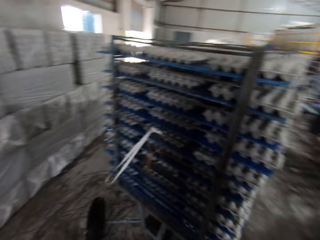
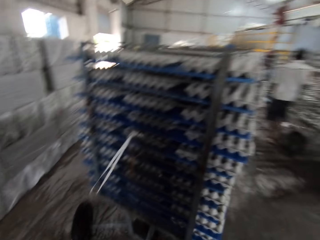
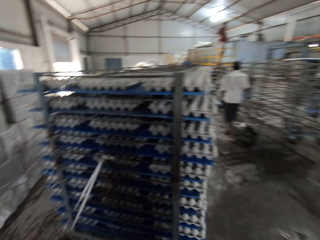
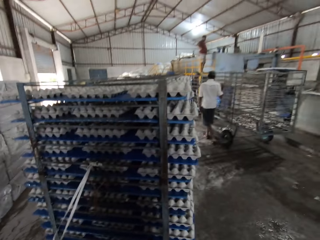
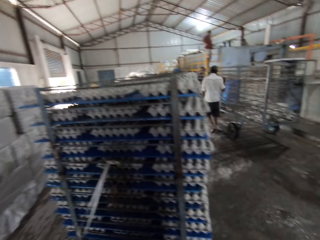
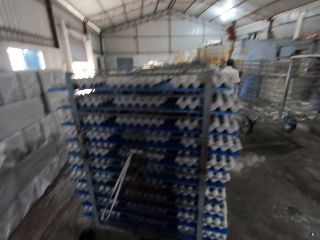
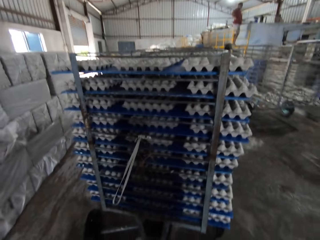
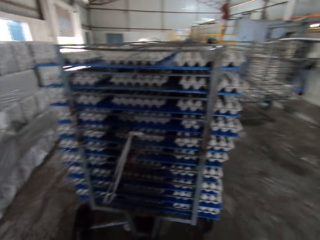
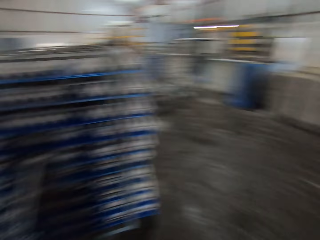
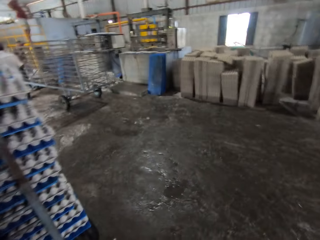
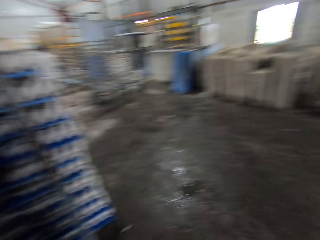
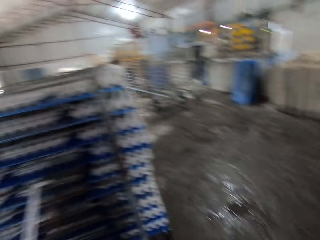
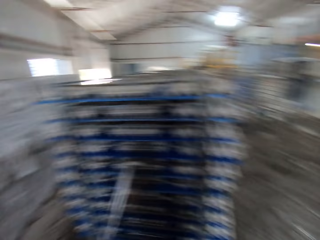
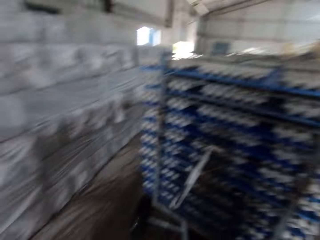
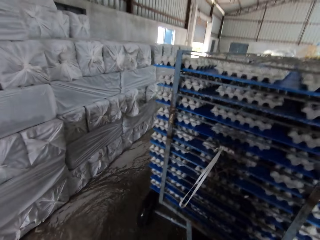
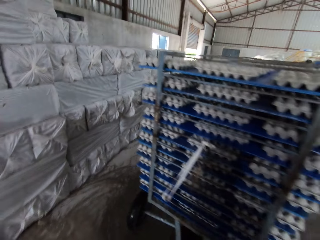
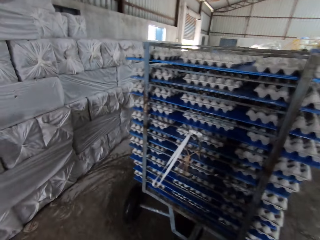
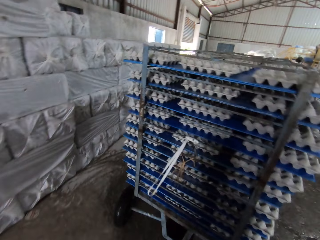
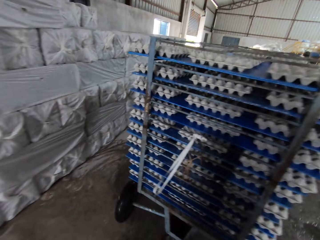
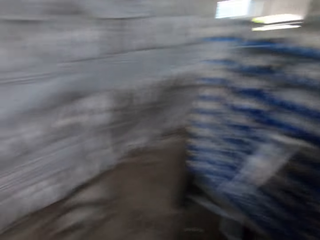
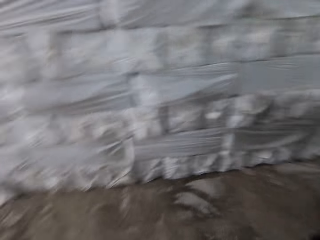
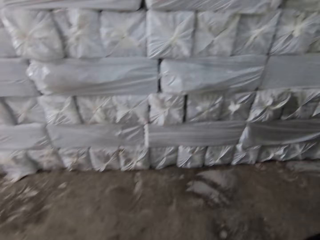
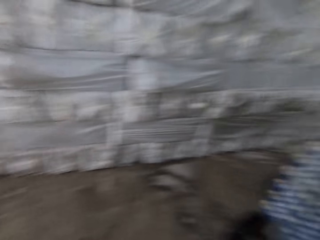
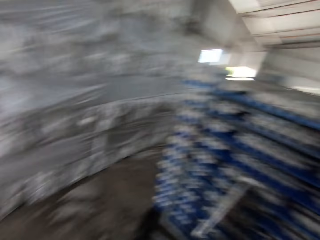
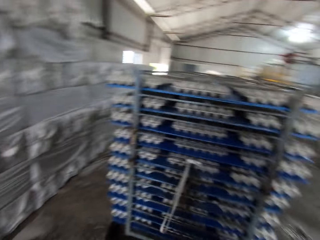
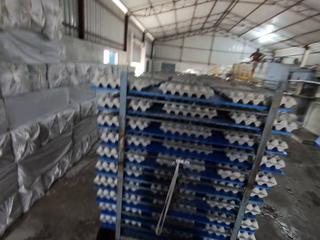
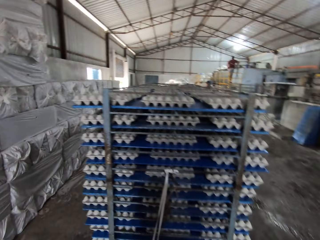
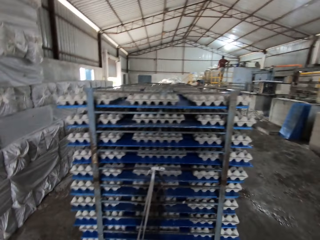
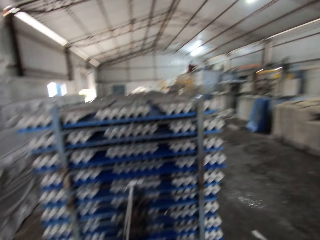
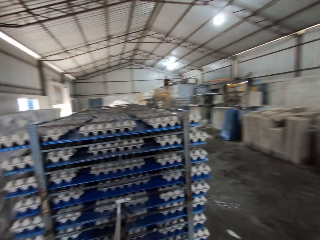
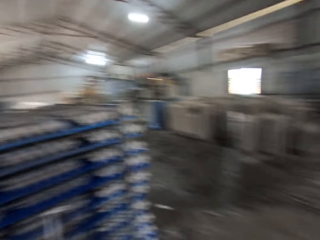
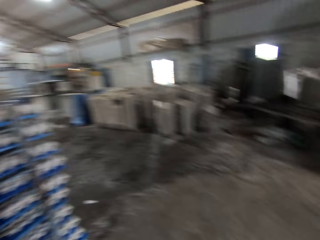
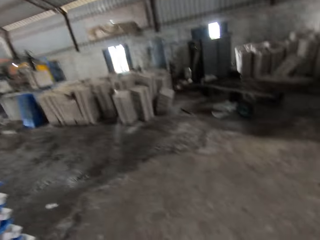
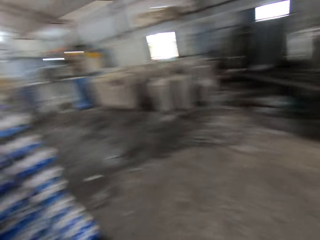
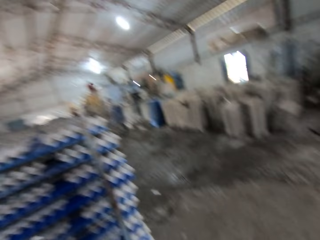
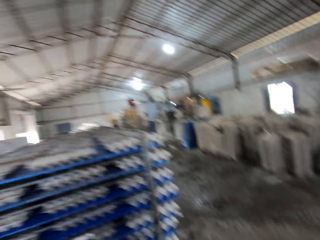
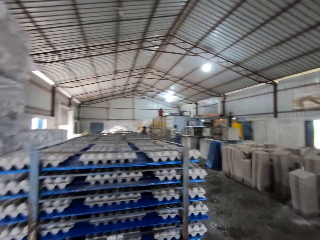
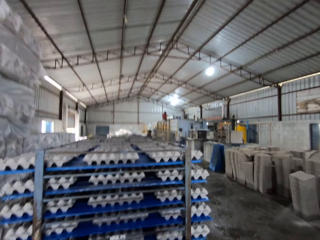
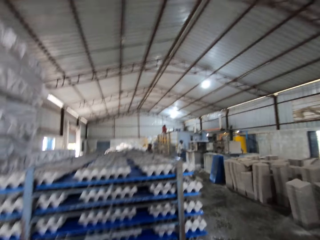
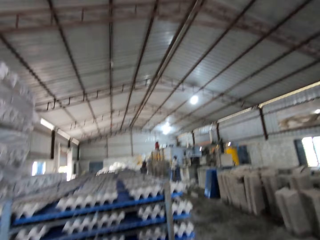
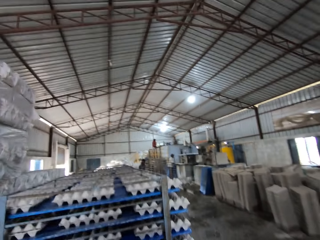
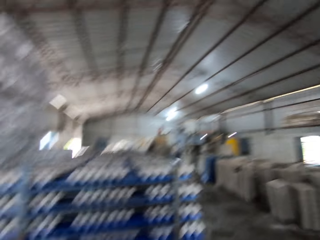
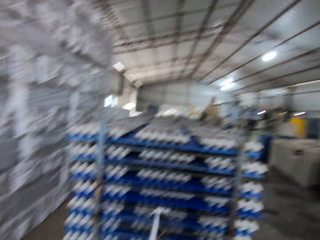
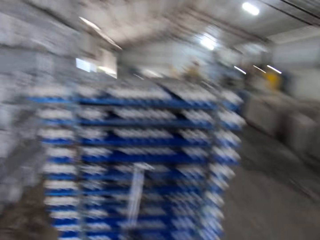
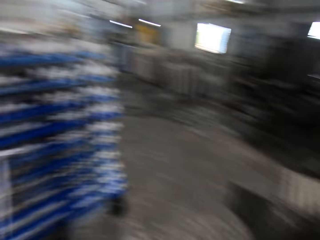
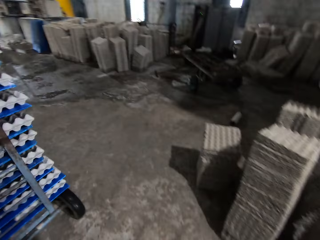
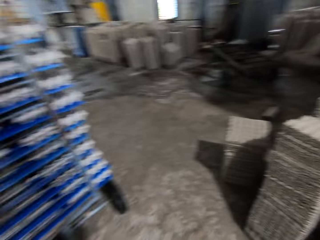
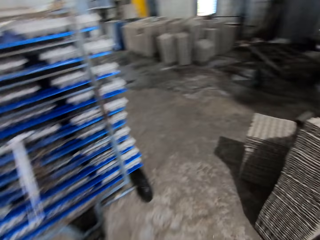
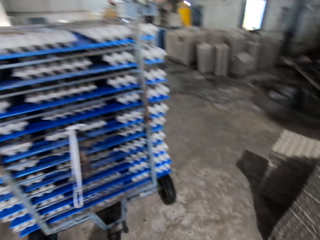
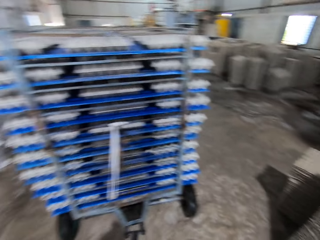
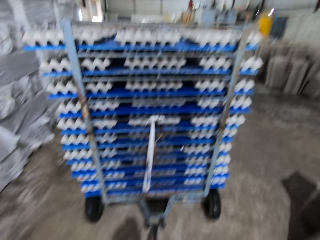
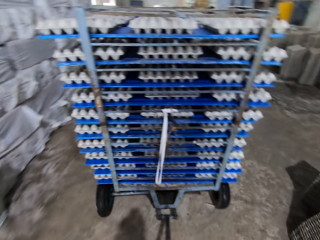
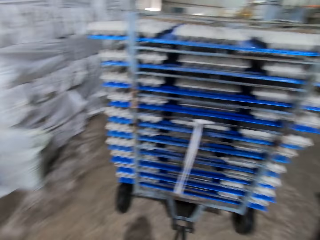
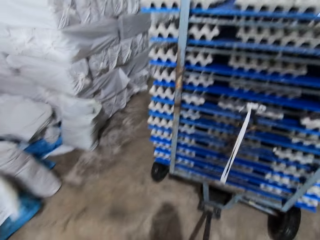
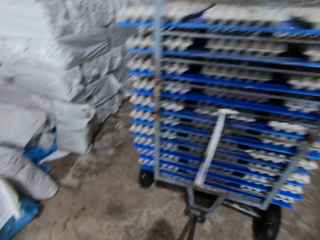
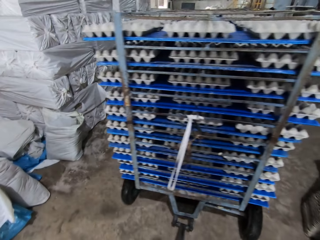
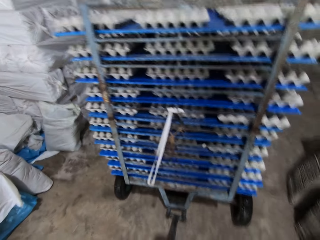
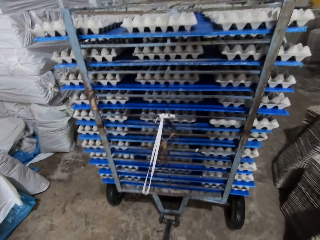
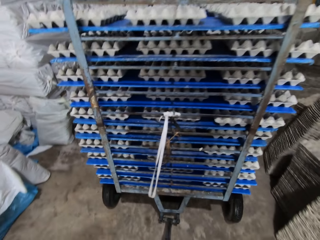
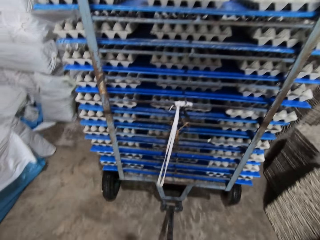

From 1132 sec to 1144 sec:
The camera wearer walks around. They look around.

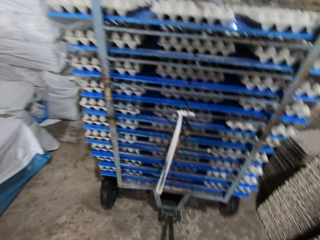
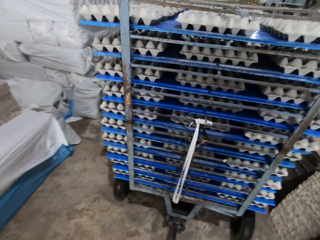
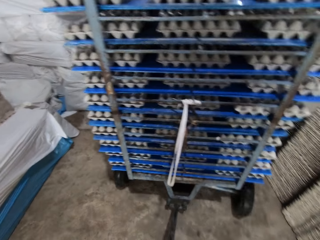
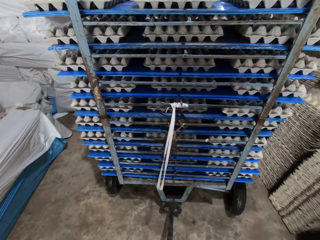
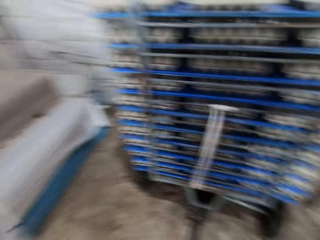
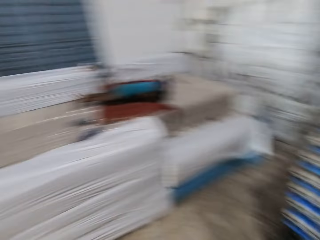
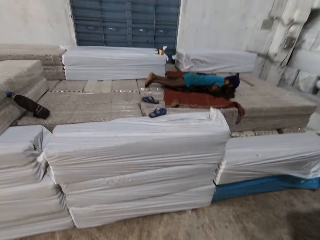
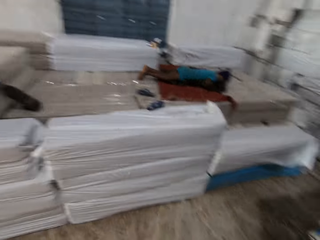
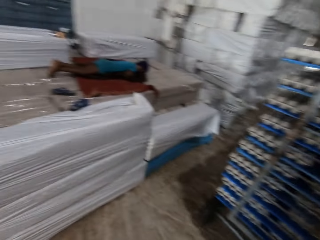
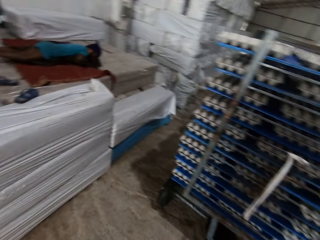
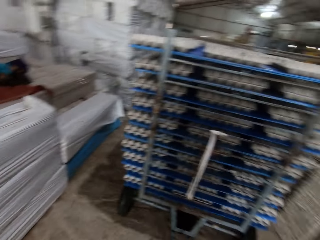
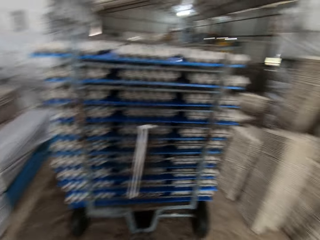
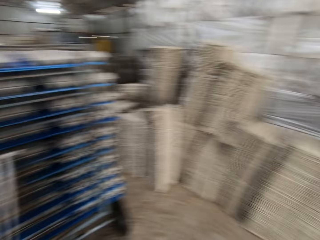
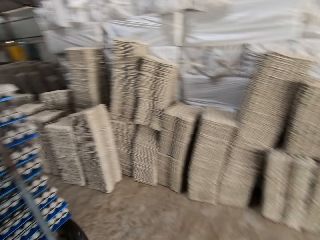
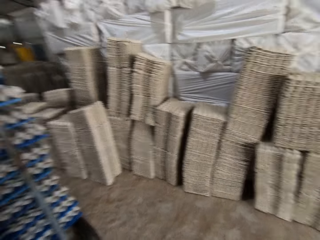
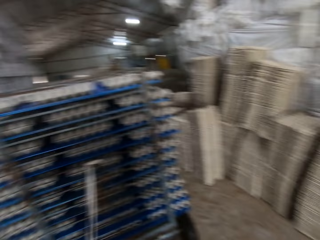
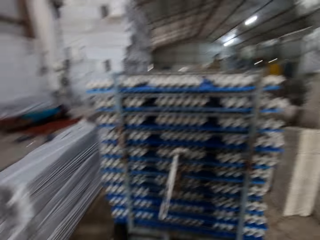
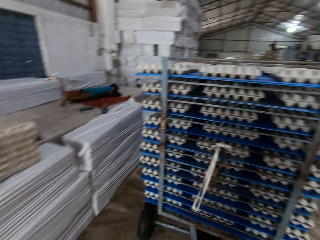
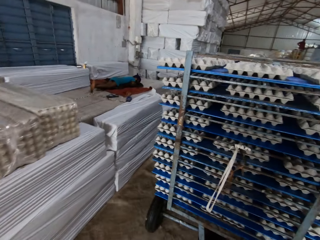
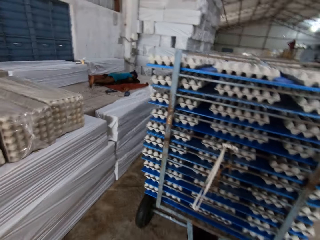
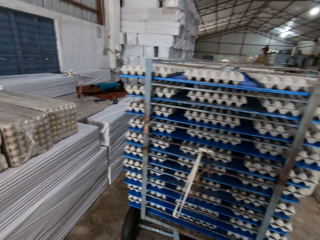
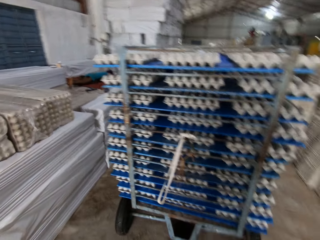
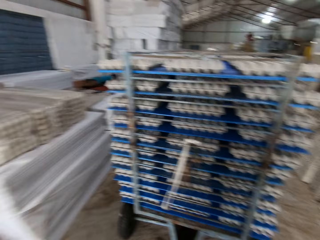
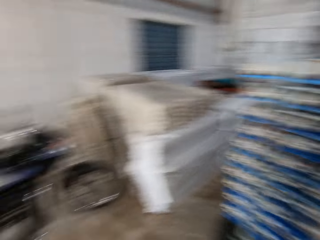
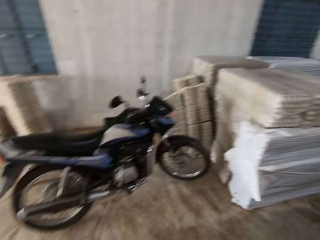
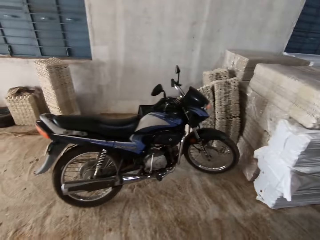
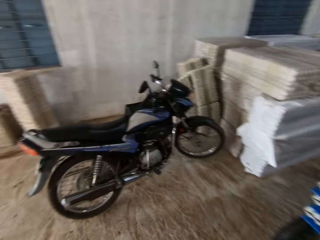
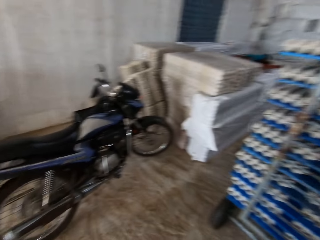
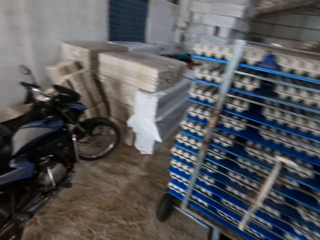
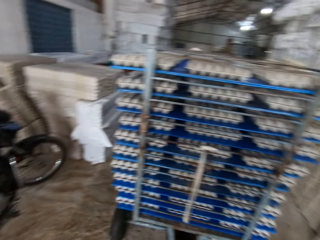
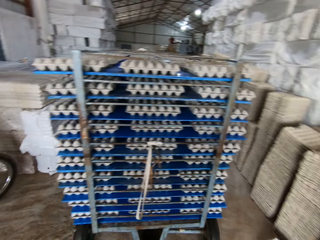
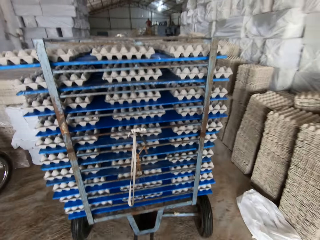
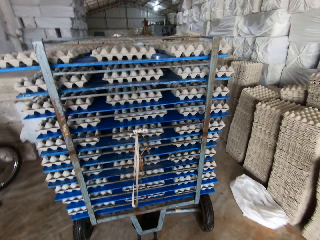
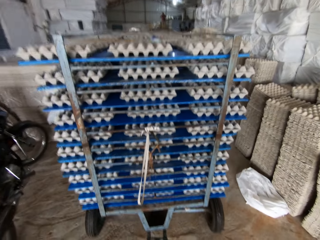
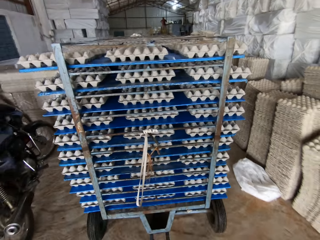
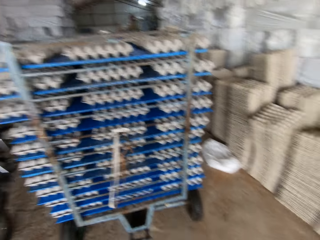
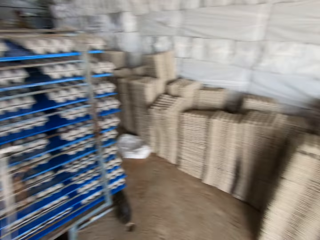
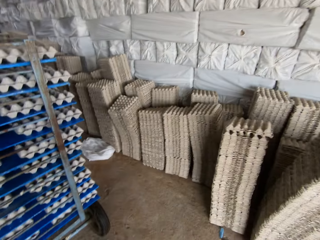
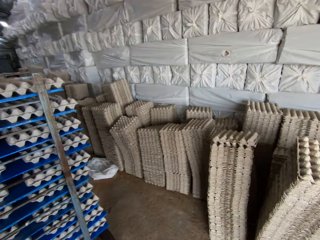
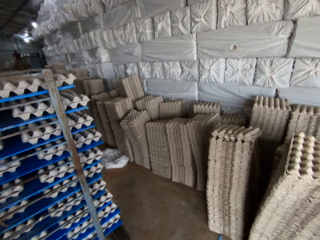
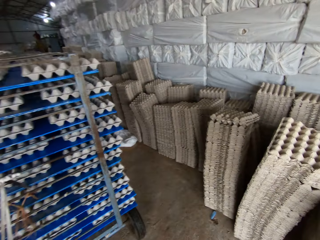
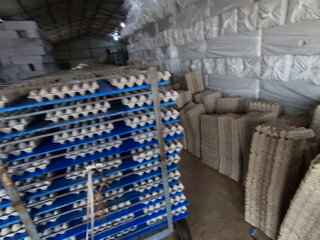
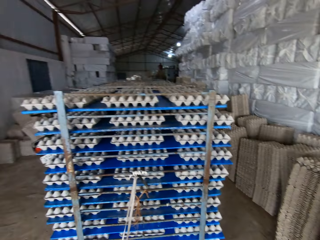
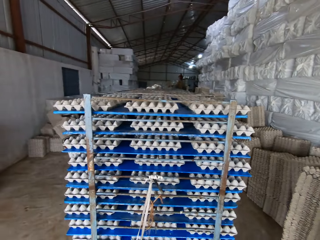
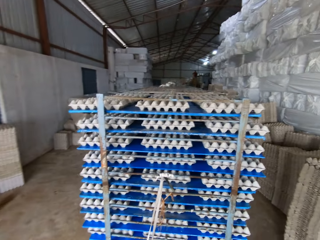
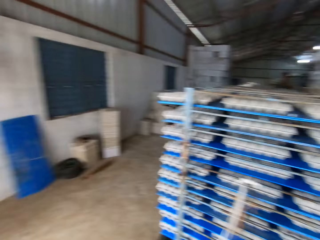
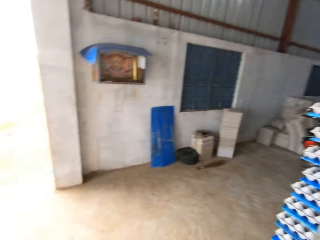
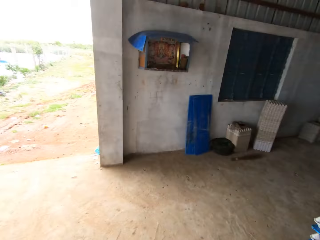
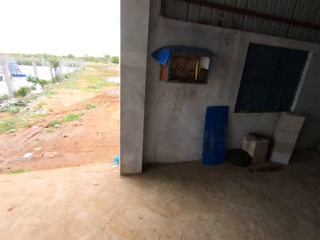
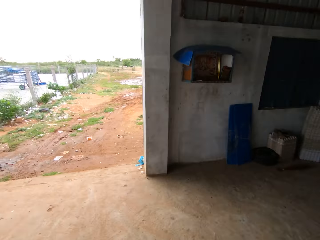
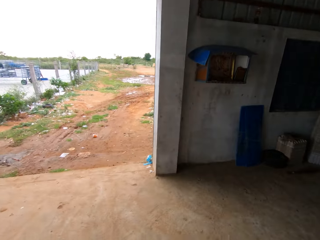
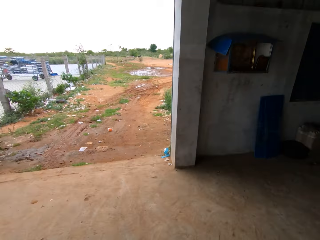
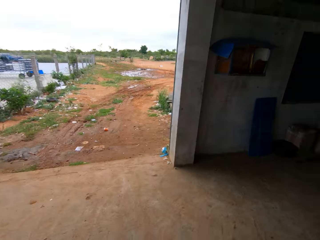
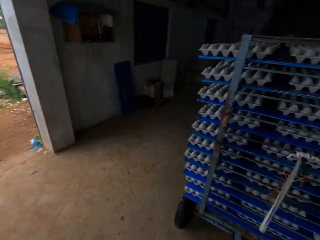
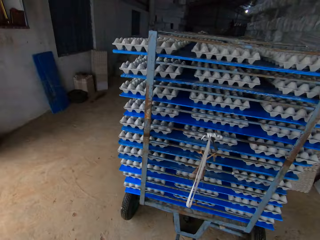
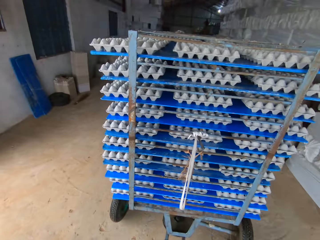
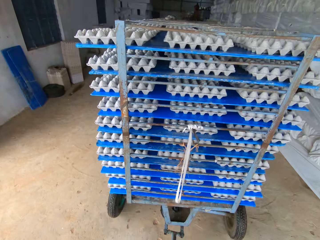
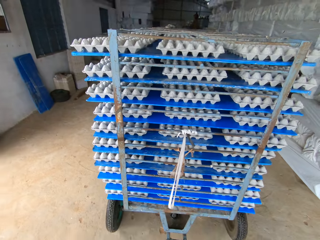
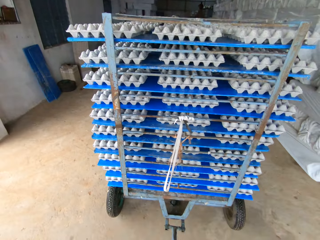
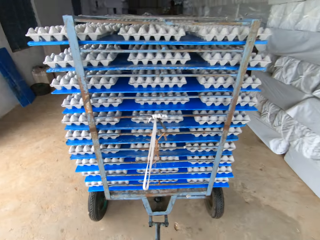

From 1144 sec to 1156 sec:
The camera wearer pulls the drying rack out of the factory with his hands on the rack control lever.
